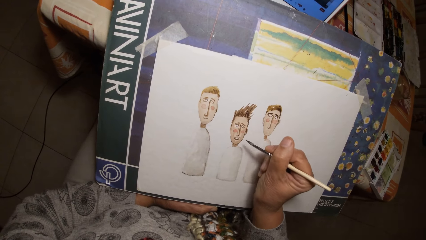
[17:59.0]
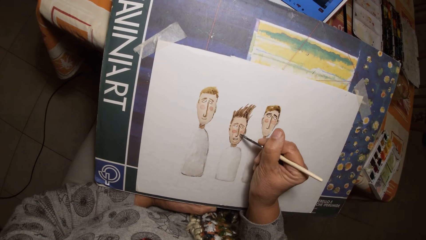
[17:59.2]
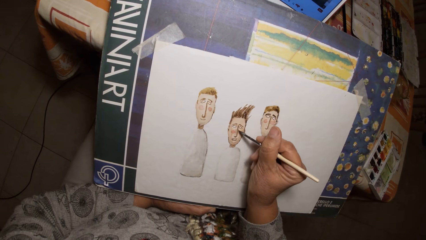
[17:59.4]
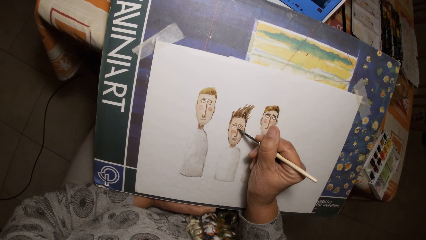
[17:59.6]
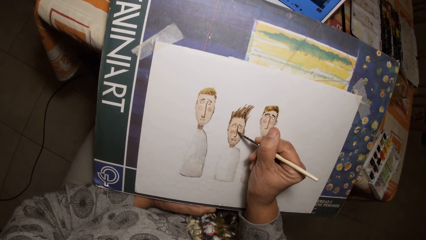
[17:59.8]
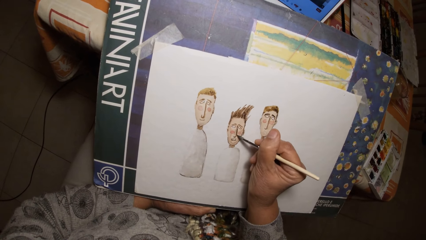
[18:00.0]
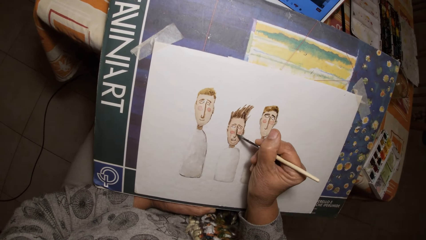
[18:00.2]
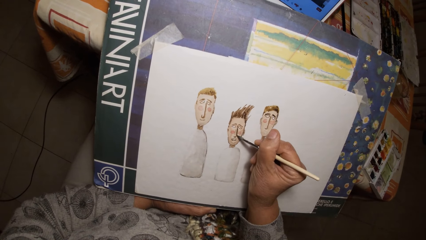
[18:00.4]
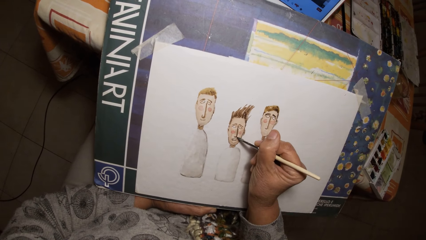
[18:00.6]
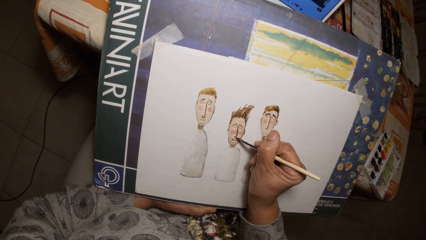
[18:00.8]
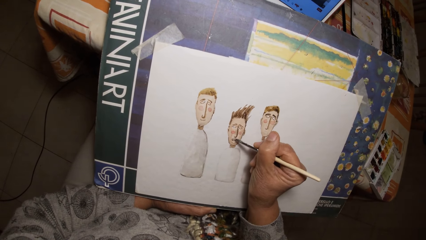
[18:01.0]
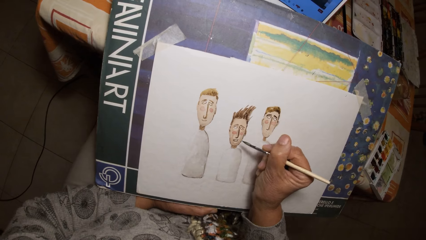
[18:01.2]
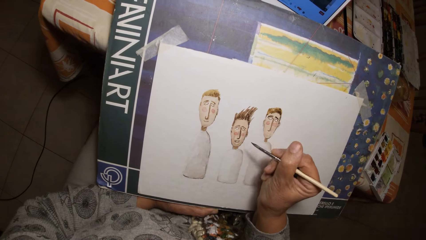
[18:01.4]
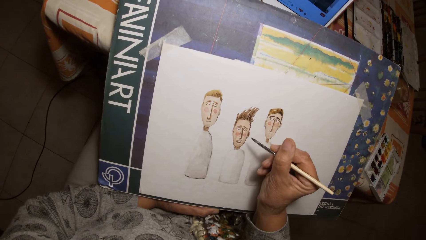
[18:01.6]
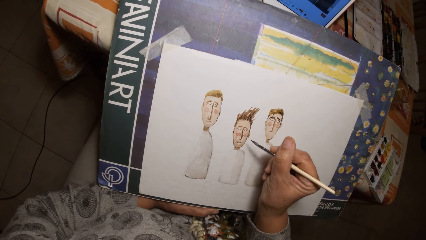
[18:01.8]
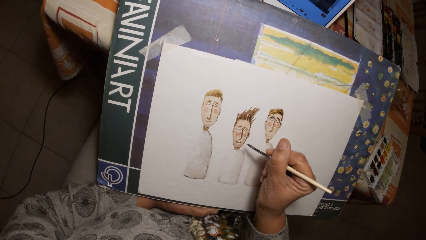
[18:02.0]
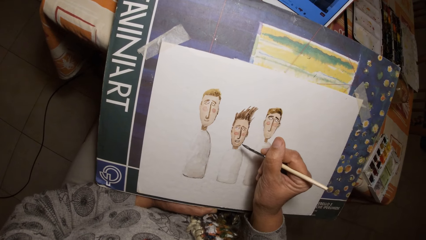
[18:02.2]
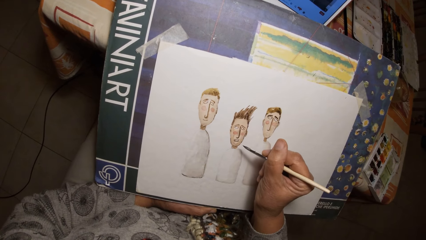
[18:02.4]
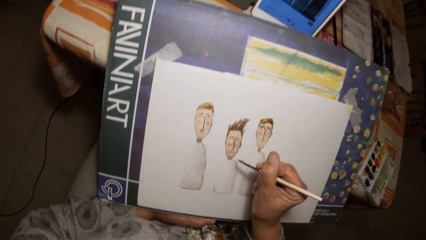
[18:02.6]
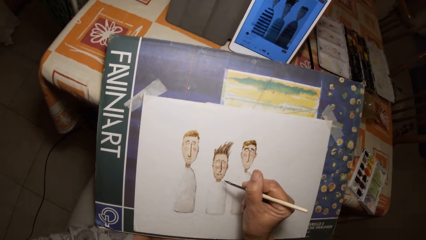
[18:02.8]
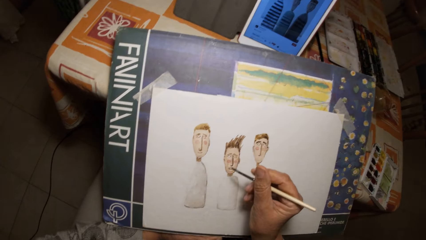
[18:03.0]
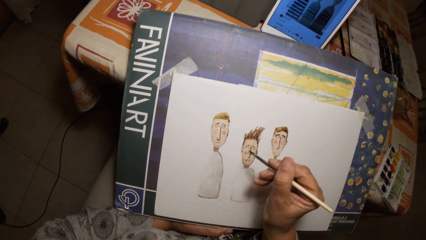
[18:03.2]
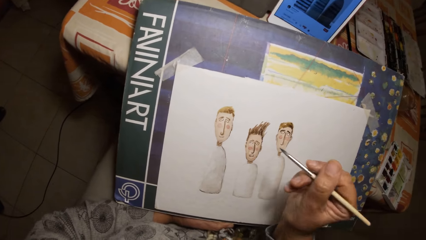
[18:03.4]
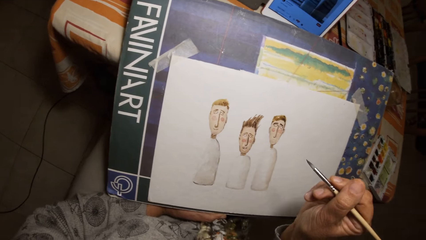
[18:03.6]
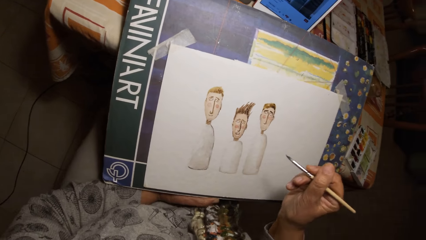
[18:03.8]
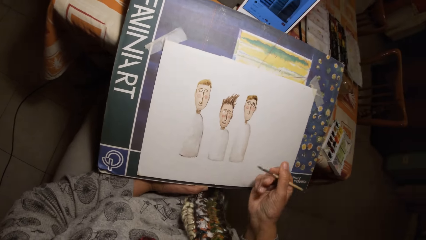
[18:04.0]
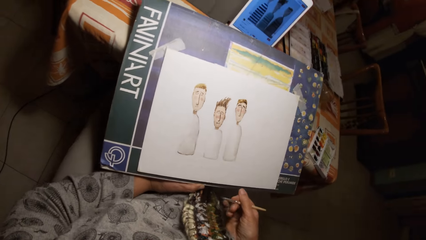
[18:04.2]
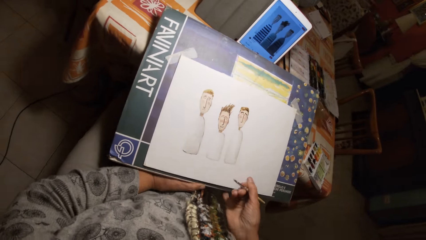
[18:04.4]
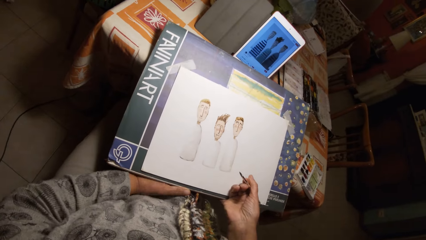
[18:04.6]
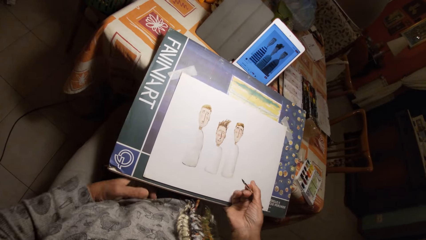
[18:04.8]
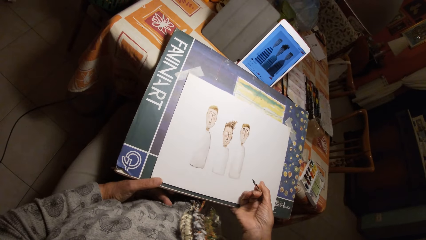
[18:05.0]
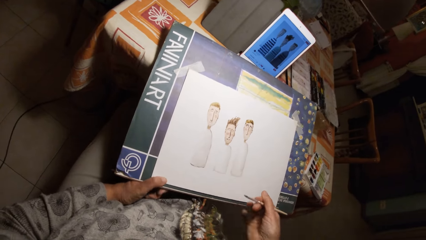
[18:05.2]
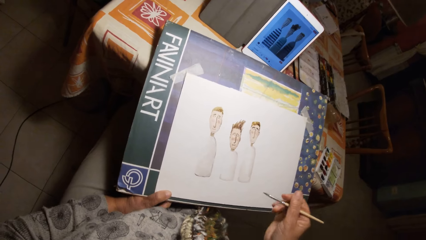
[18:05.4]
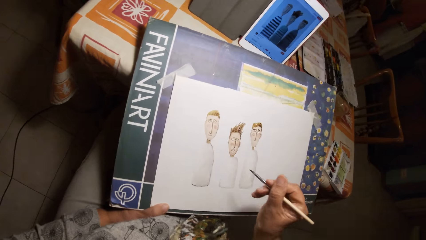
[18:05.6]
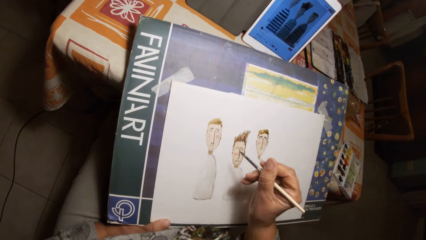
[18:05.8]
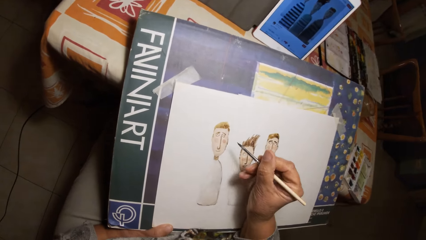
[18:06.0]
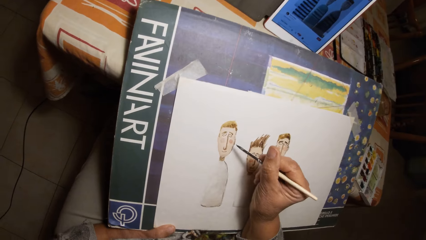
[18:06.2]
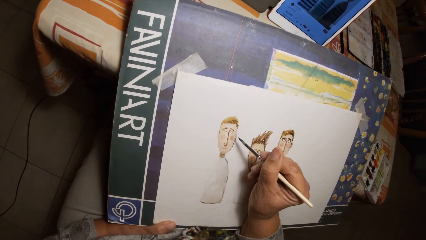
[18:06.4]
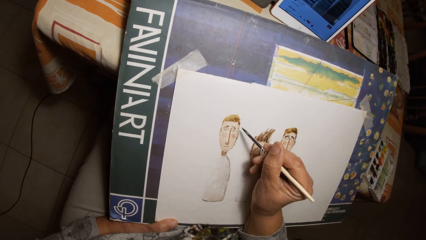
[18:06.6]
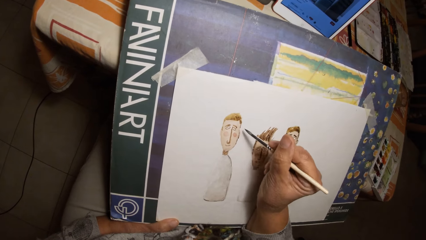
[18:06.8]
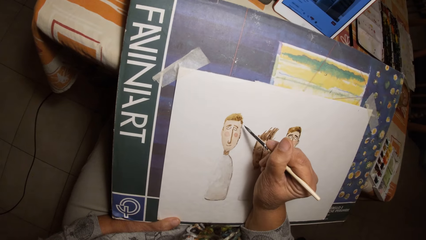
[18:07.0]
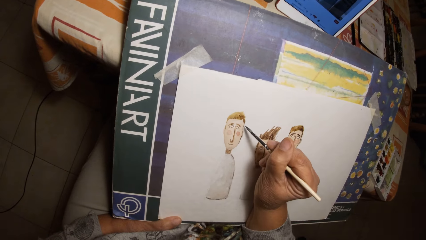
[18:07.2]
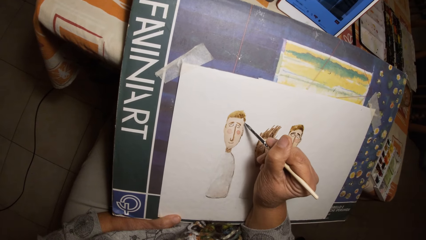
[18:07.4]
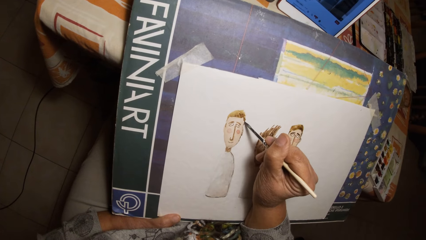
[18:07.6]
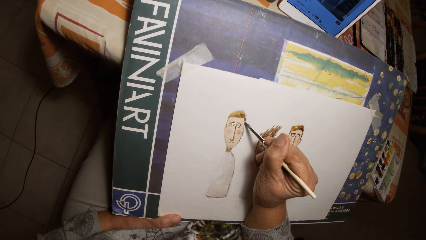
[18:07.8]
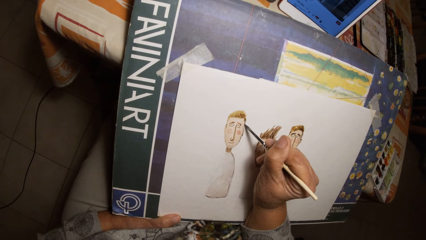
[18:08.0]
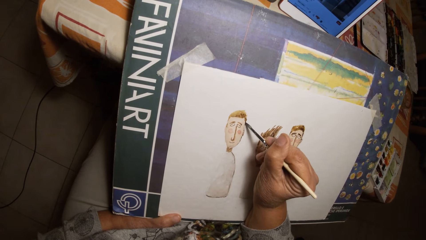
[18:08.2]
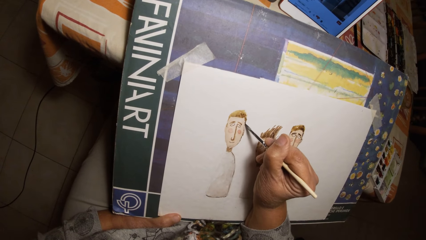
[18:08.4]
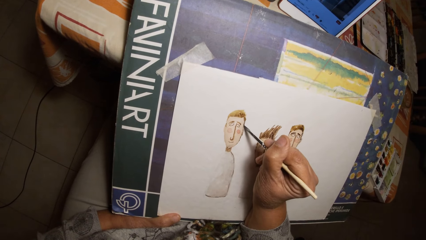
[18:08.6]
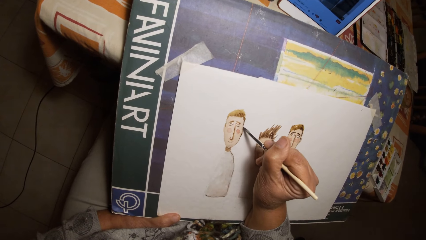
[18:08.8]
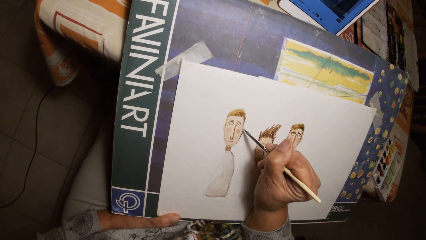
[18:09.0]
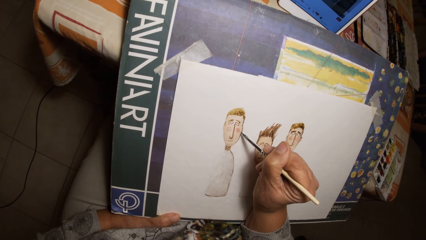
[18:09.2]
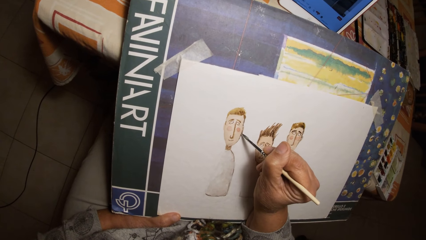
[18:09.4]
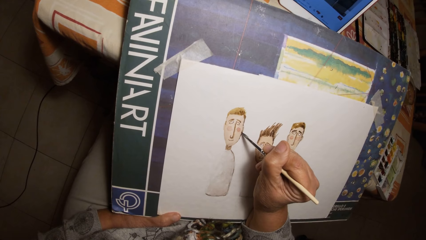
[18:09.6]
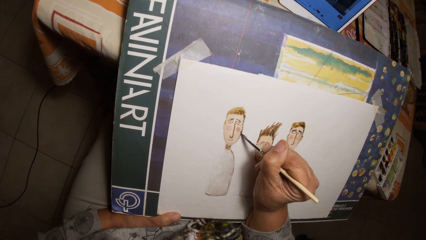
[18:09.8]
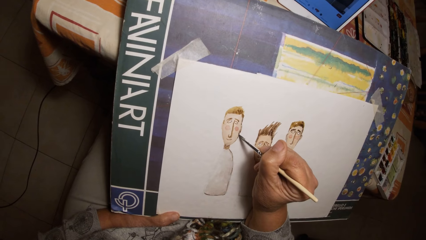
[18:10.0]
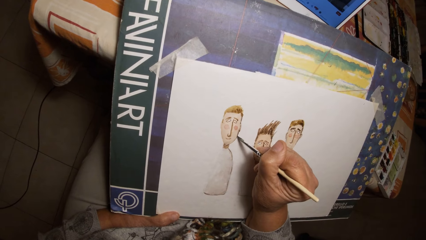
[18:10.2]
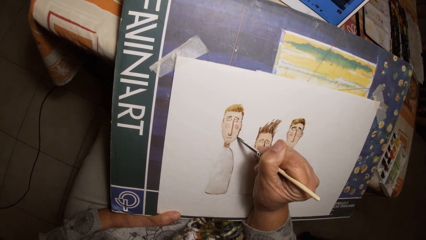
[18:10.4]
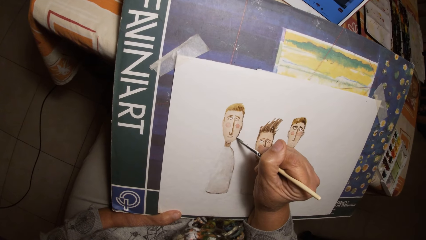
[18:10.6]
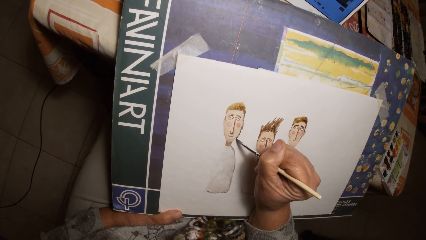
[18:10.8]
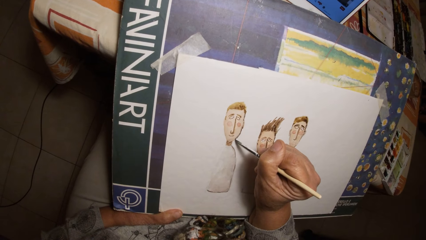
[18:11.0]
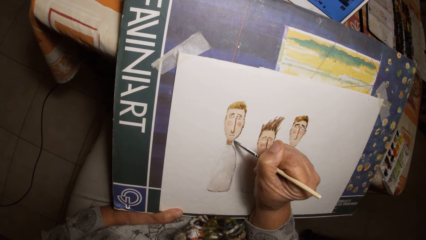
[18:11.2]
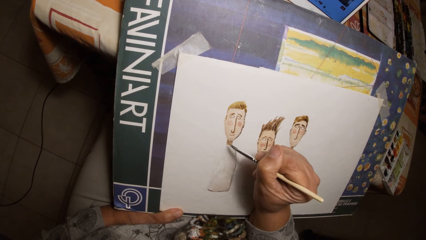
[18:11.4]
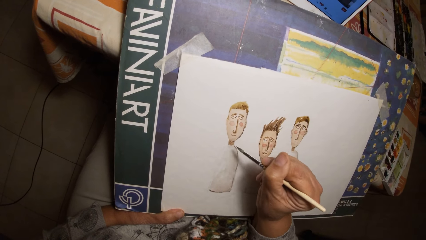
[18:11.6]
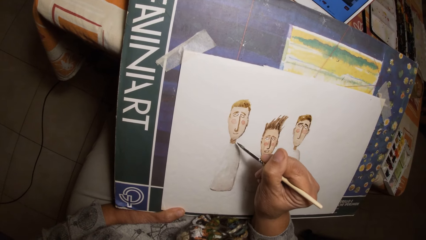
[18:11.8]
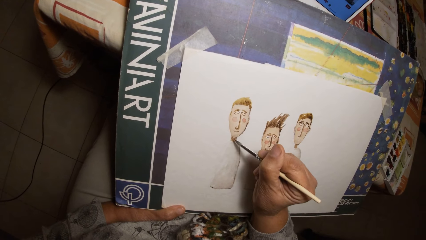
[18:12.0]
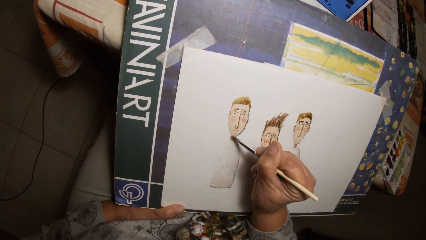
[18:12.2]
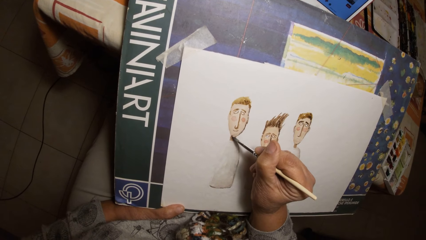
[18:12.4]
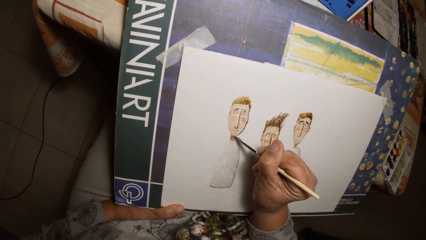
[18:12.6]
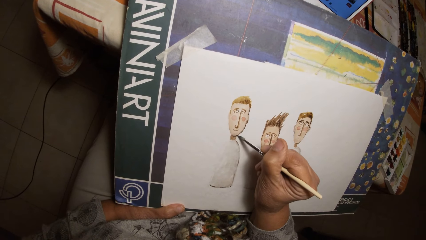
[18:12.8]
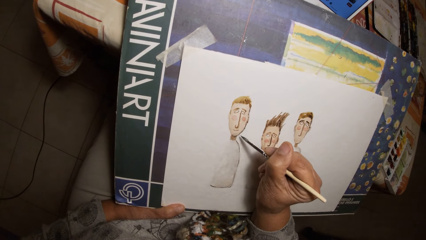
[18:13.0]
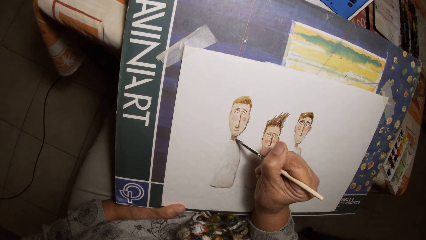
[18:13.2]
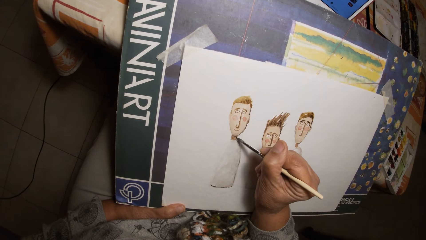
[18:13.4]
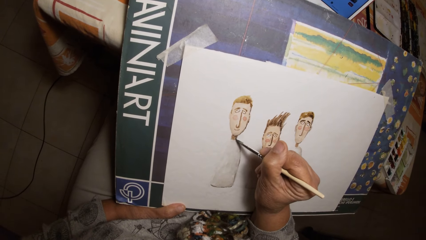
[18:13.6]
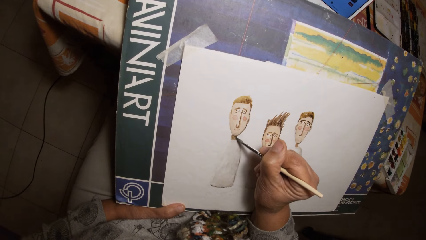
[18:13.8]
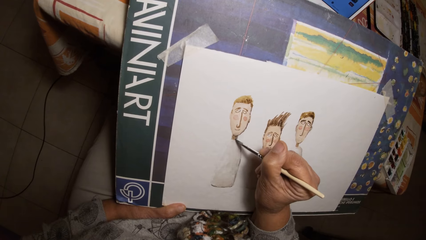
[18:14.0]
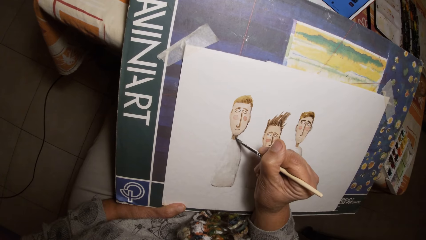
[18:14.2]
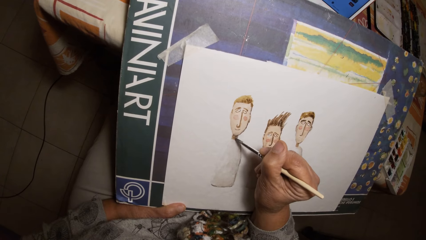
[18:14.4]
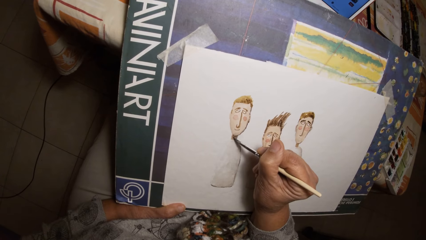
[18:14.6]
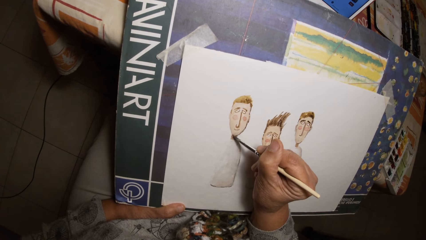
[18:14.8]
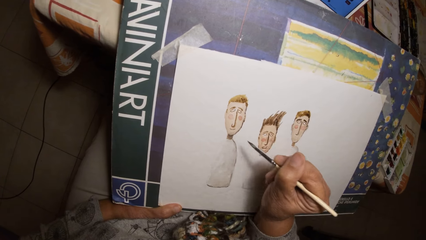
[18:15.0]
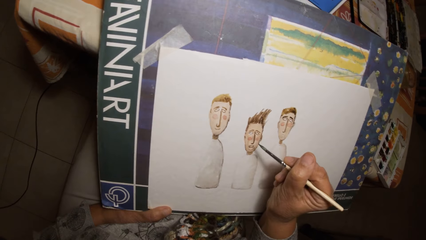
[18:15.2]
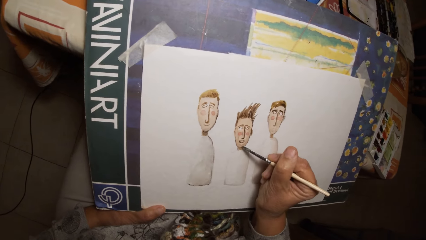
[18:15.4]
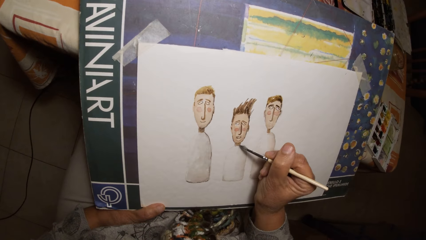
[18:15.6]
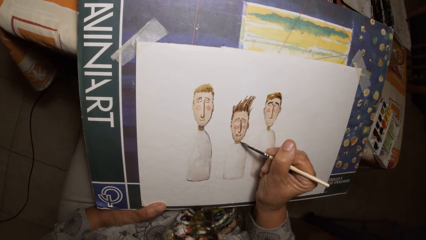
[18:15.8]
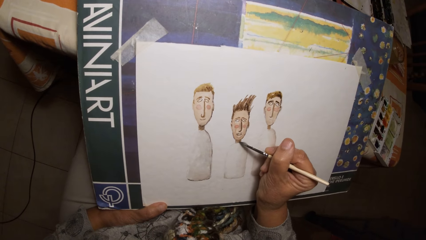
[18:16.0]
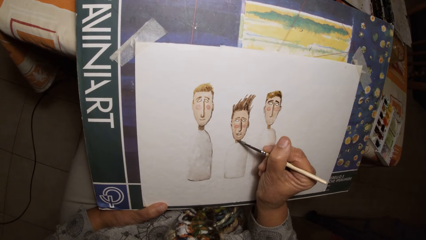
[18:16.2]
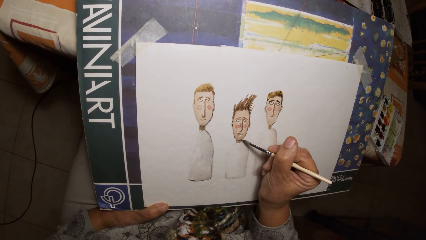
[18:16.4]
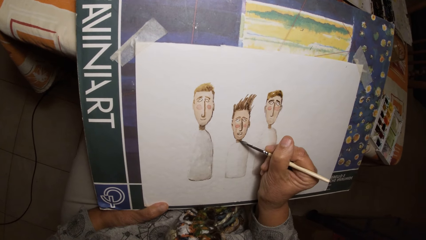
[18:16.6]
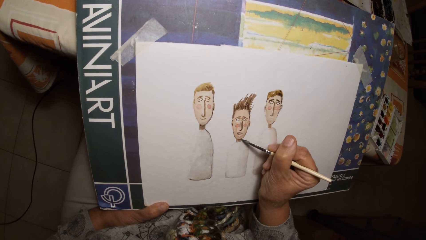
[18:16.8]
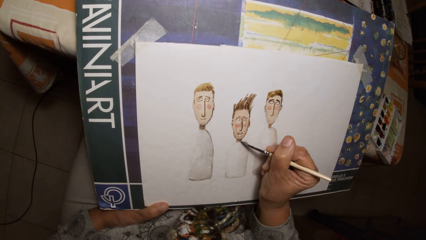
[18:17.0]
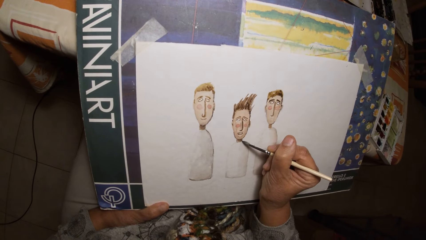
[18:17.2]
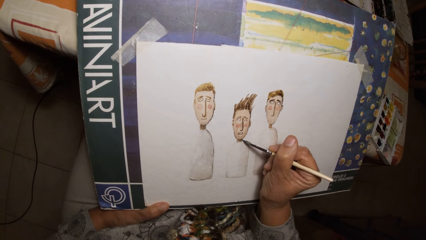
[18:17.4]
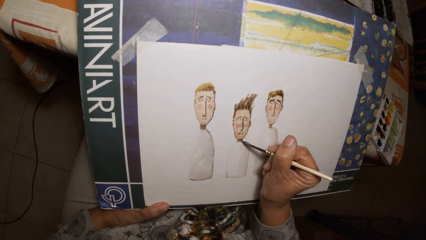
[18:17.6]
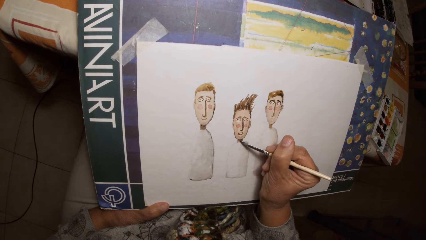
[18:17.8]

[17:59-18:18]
The camera wearer adjusts the drawing board with his hands. He holds the book. He draws on the paper with the painting brush in his right hand.
